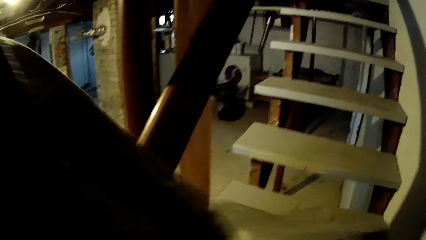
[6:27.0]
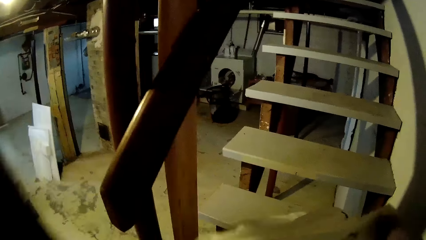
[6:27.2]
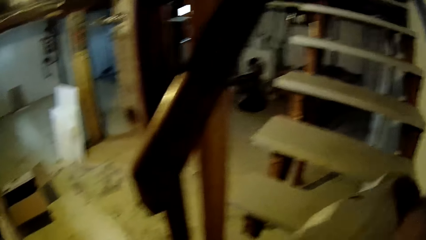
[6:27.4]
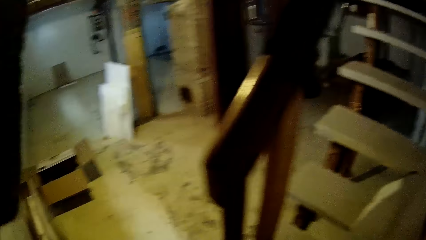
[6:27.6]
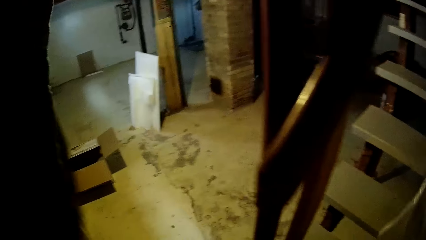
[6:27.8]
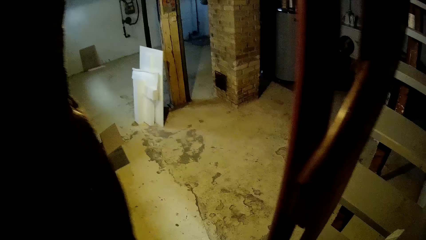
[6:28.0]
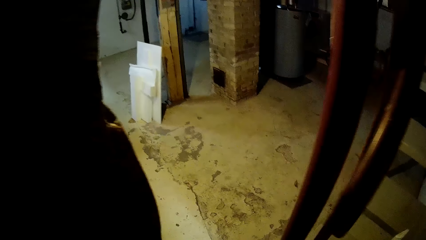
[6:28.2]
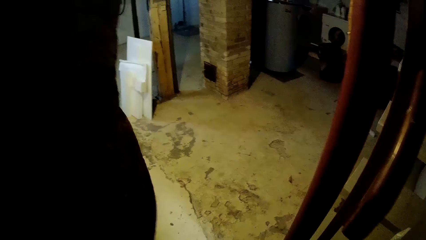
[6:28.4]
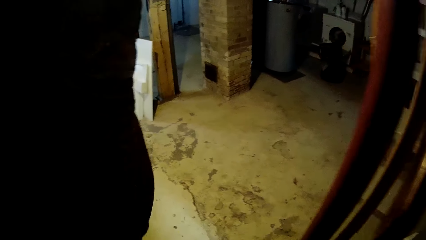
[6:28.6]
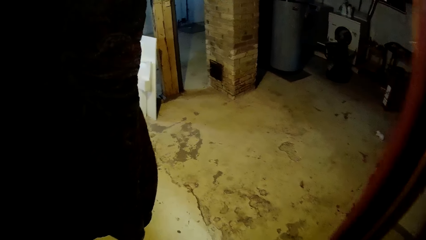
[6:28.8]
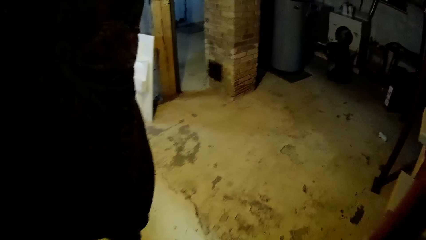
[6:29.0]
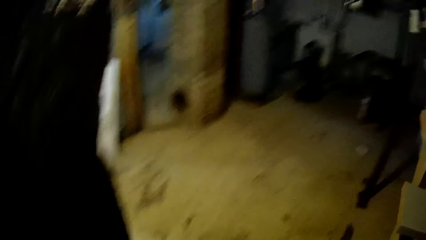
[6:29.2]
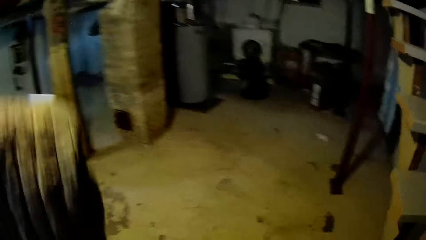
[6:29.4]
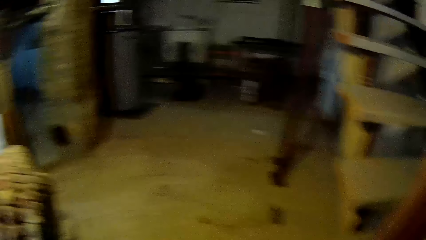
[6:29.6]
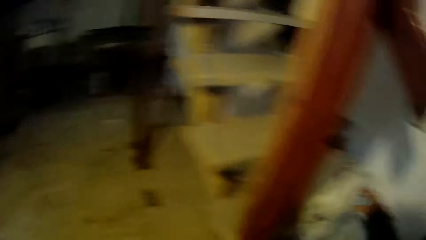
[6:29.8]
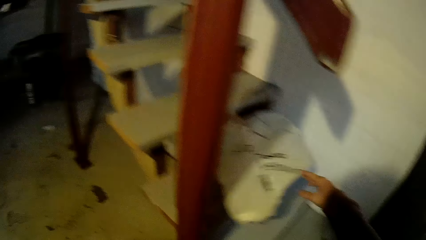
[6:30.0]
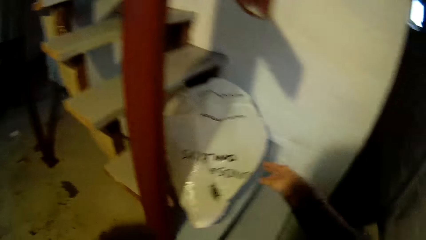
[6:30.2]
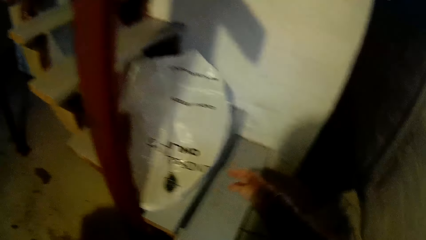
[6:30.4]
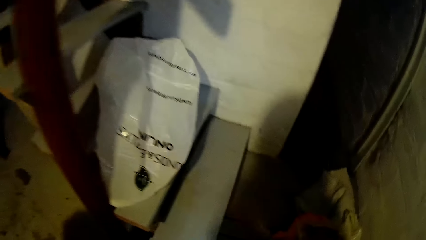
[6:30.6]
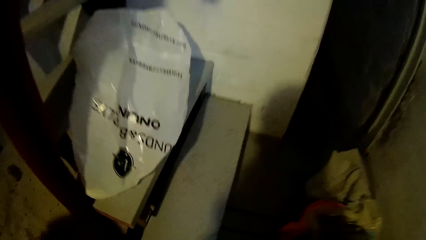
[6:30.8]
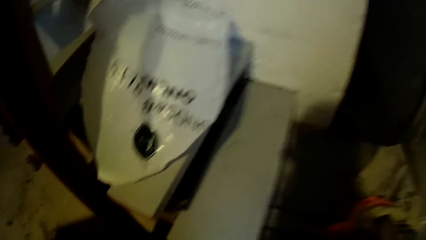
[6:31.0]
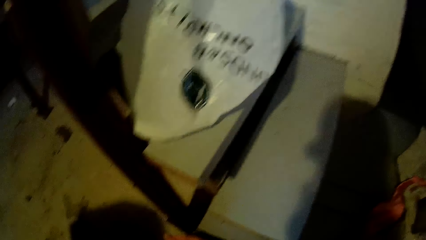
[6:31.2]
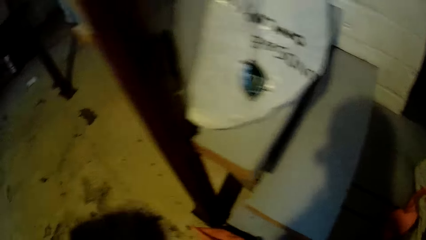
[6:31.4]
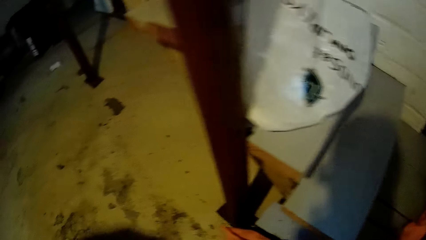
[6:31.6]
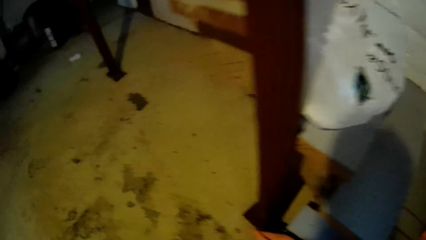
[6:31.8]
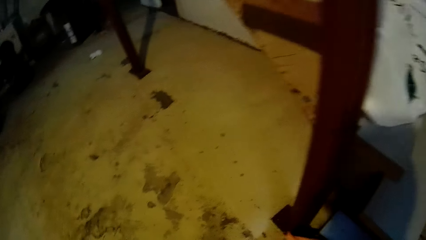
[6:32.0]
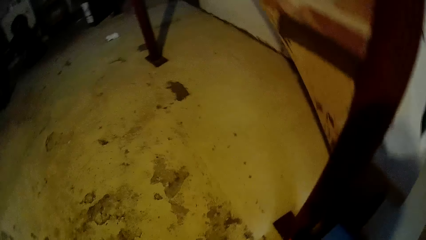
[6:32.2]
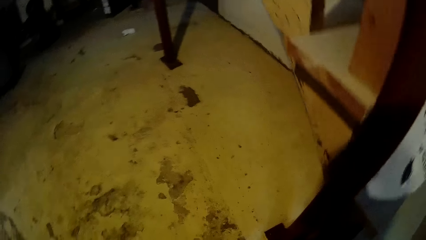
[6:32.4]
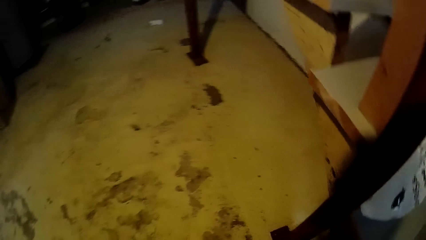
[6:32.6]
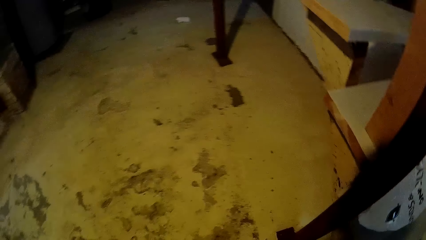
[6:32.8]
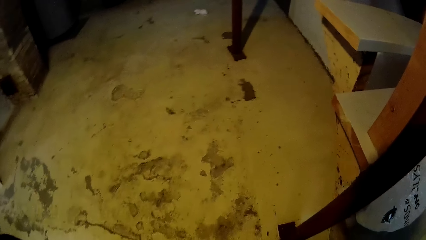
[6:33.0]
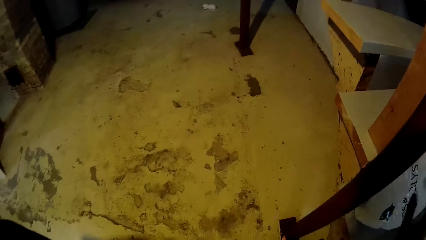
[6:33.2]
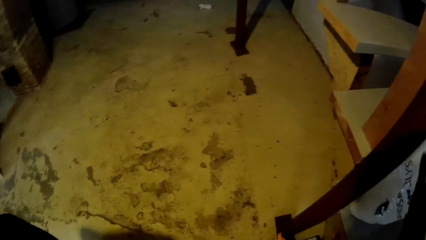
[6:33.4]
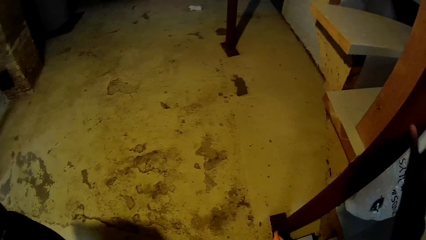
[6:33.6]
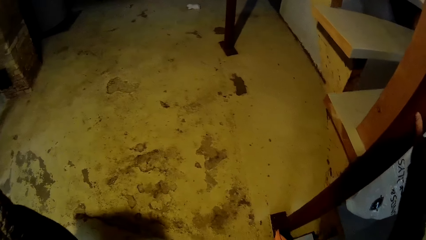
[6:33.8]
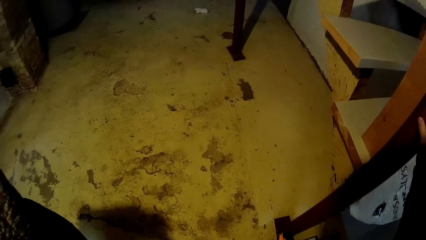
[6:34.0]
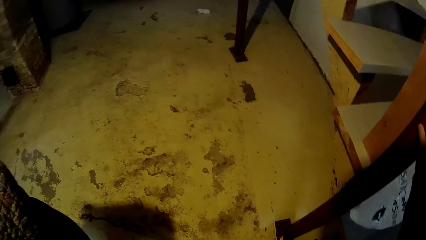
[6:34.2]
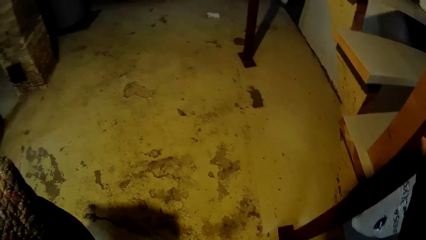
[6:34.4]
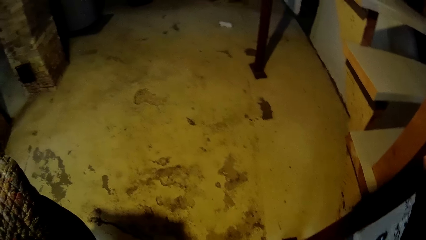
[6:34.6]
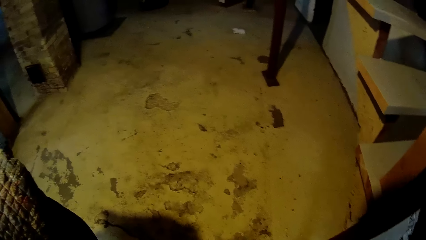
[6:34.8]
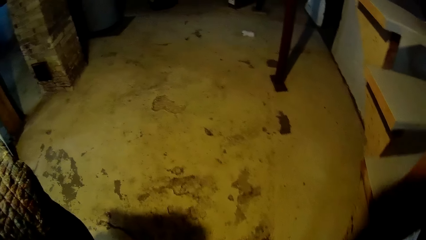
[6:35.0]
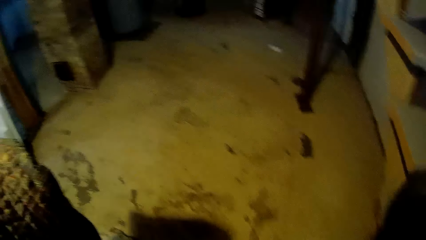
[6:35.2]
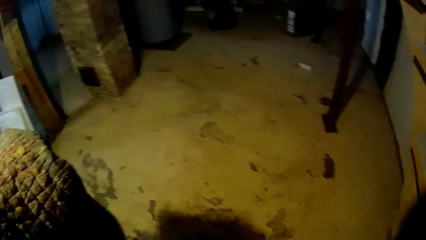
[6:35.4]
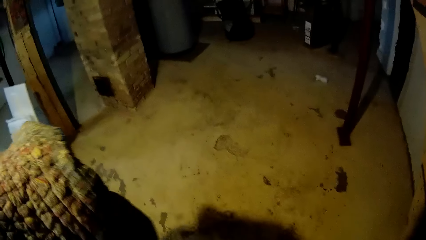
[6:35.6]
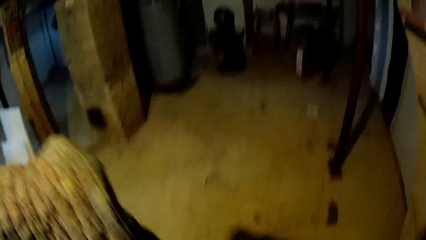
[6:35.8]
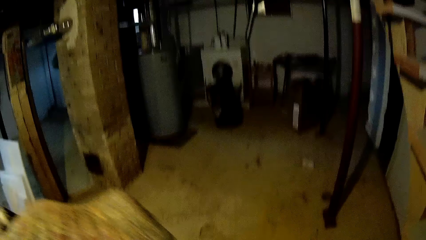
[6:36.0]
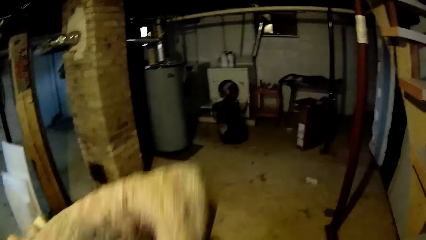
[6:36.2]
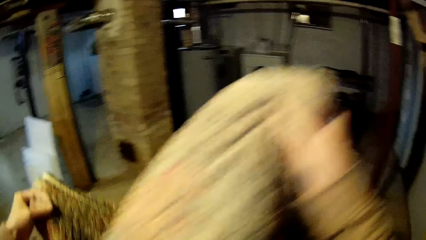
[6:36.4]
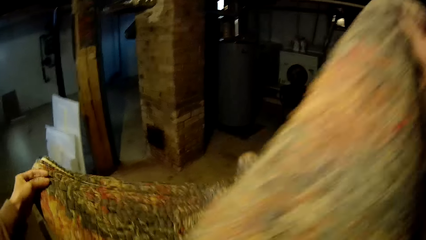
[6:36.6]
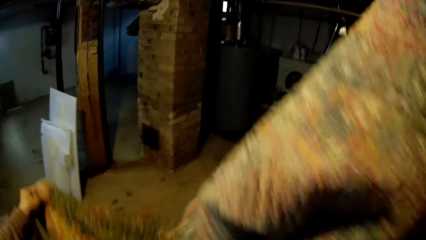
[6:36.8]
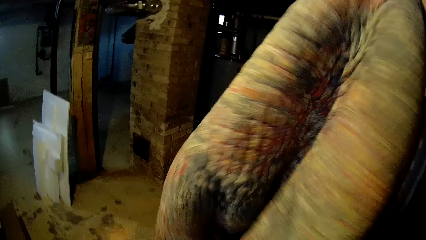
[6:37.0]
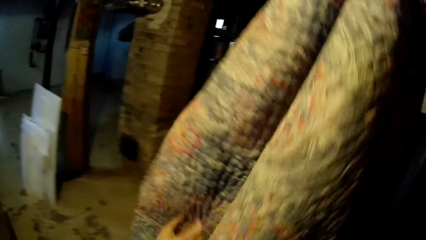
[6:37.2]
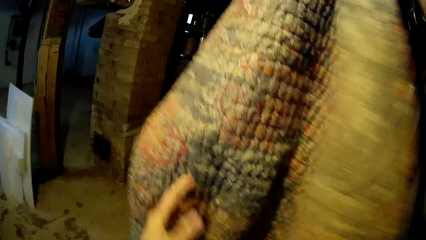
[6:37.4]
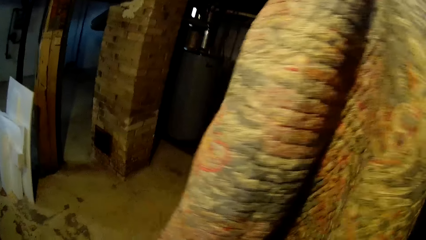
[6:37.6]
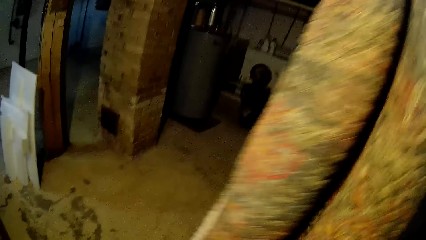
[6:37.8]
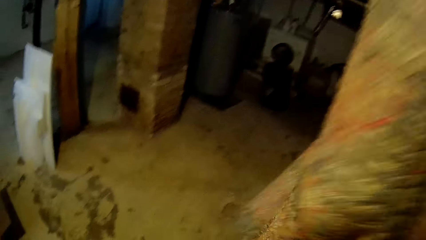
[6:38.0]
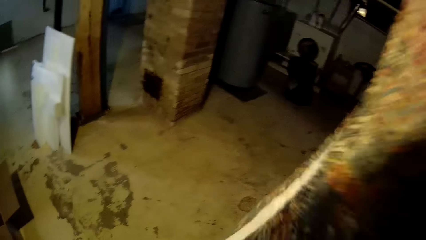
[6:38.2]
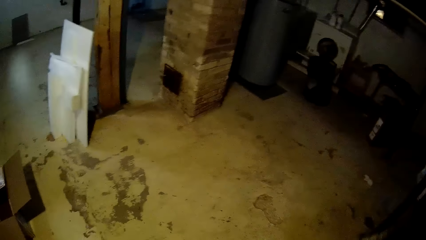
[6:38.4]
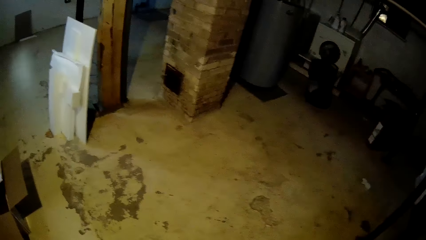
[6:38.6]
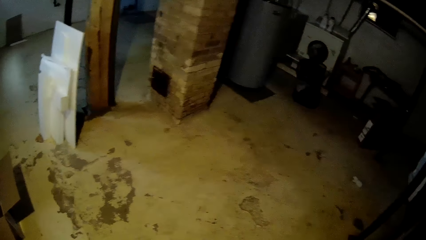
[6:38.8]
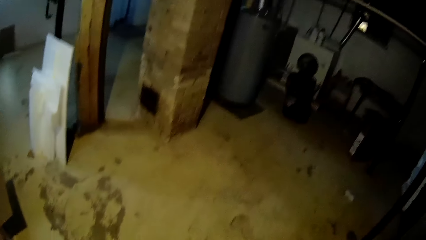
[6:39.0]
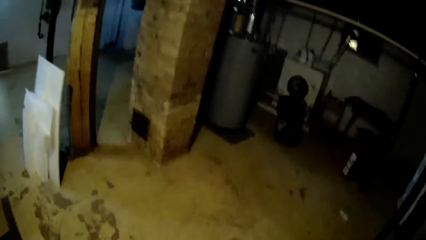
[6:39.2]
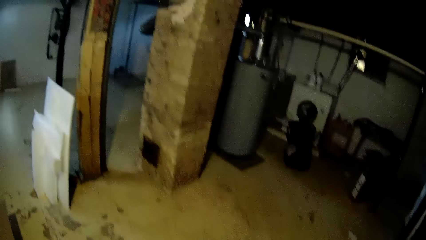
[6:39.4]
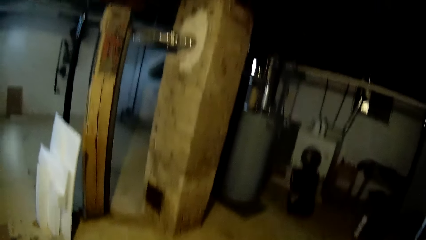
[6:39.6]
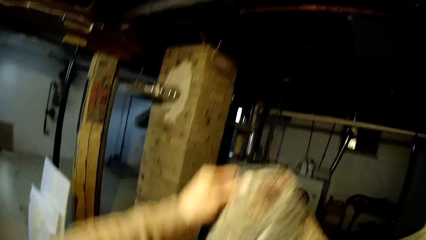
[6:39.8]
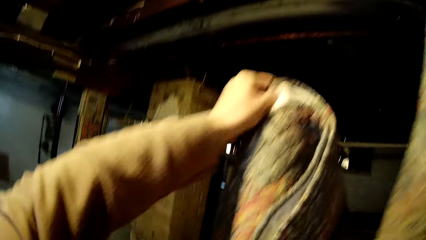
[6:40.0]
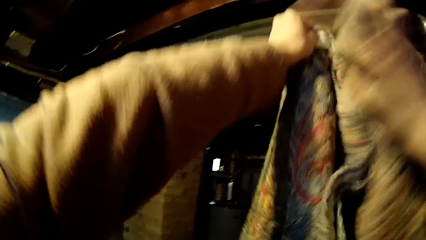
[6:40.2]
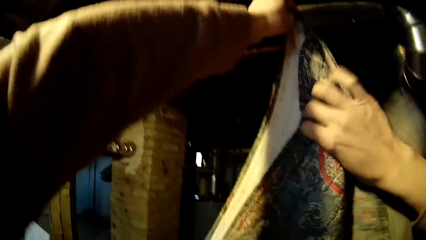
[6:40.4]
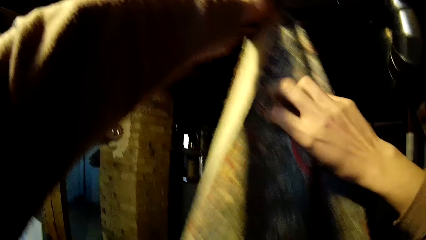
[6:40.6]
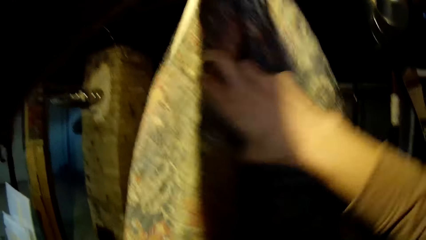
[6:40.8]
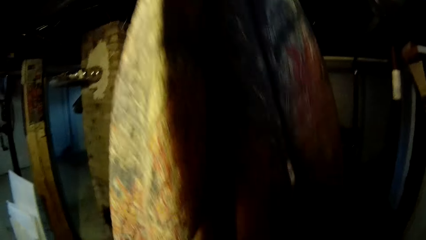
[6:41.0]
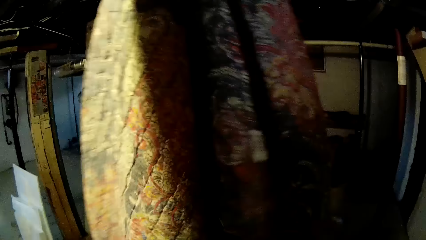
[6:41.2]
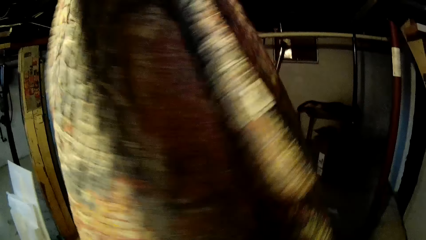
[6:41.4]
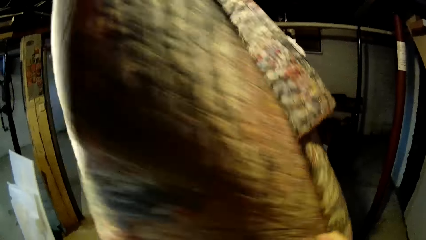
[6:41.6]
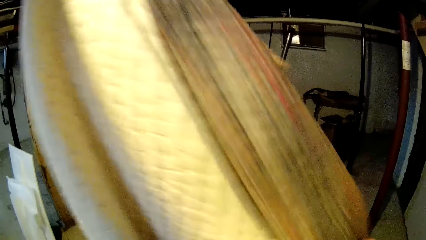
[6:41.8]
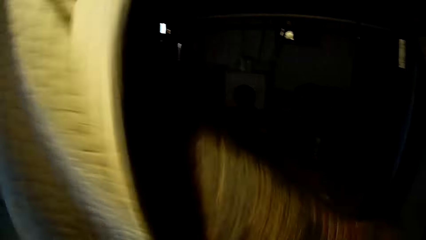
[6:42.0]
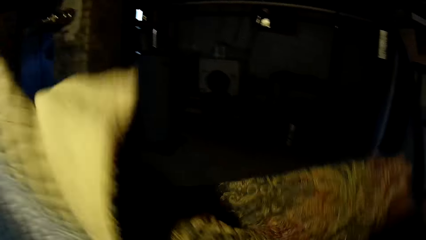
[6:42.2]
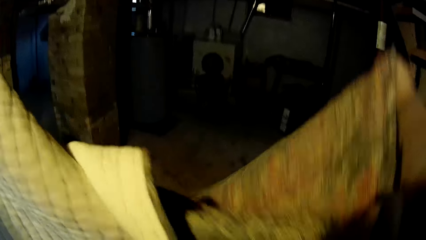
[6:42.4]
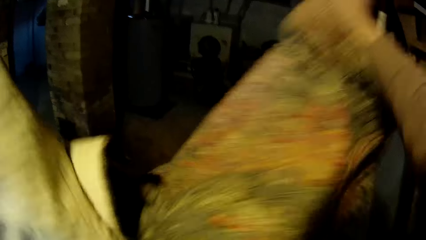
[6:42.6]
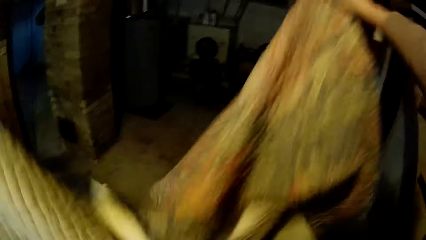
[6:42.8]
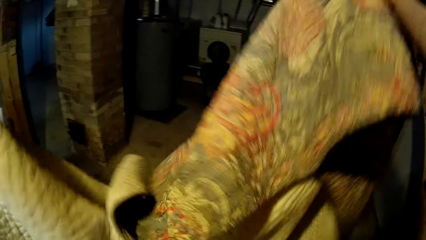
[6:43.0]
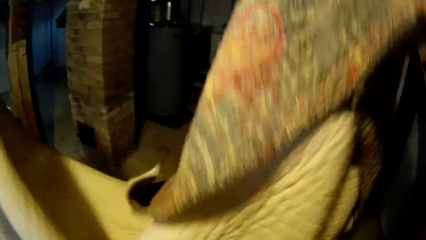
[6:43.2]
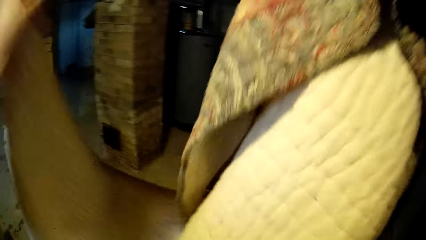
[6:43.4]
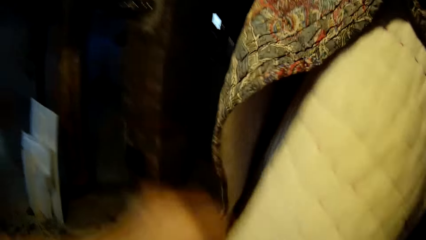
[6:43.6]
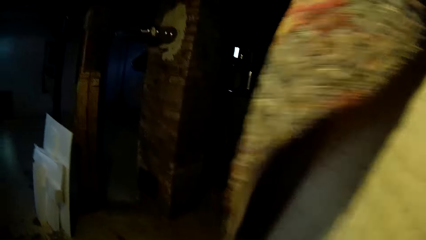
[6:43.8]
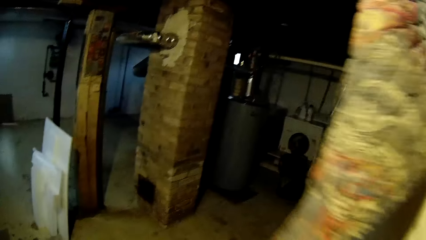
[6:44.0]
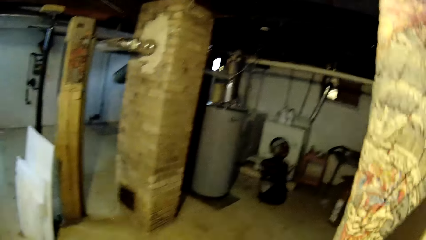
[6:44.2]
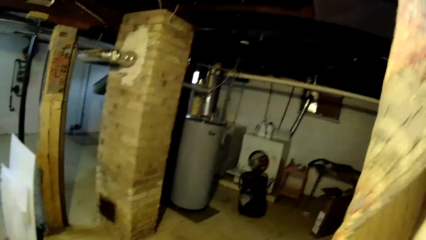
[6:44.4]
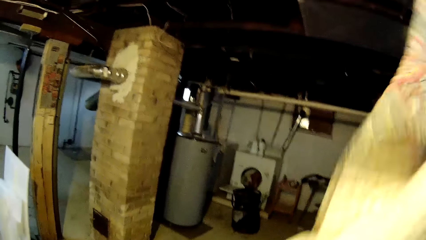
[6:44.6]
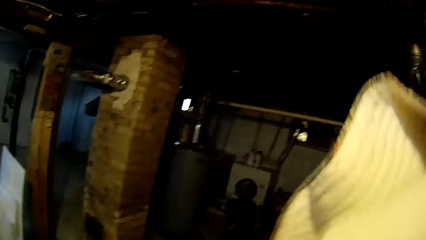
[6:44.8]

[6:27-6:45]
The camera wearer pulls a white bag from the blanket. They drop the white bag on the stairway with her right hand. They hold a piece of cloth with his hands. They hold the railing on the stairway with her right hand. They unfold the blanket with both hands. They fold the cloth with her hands.
